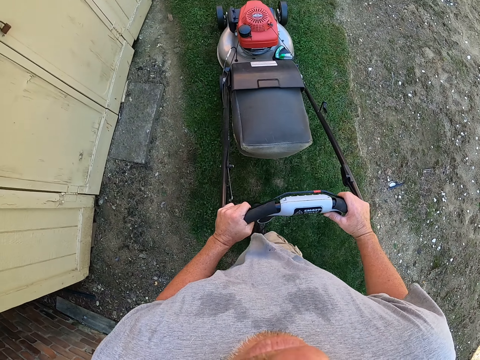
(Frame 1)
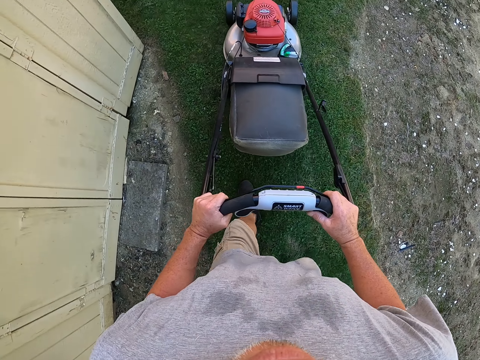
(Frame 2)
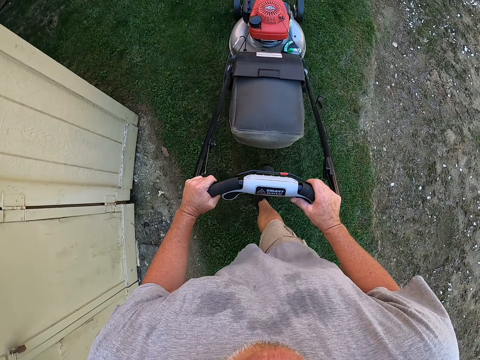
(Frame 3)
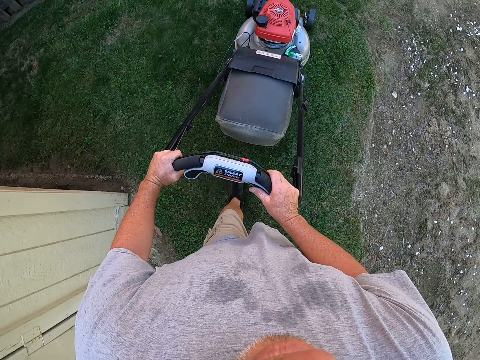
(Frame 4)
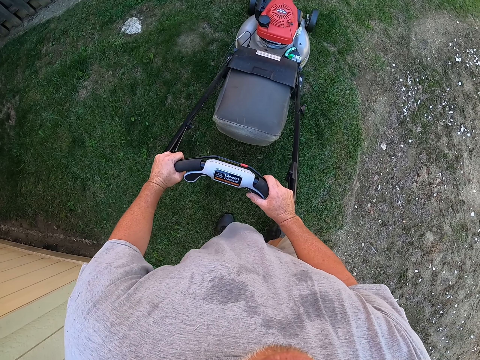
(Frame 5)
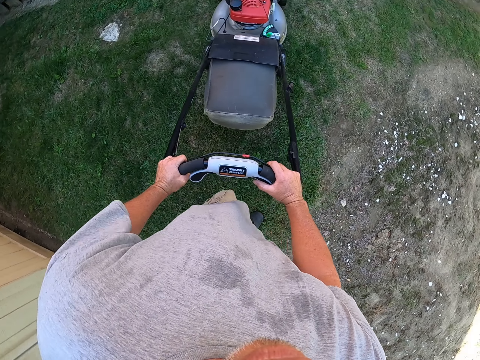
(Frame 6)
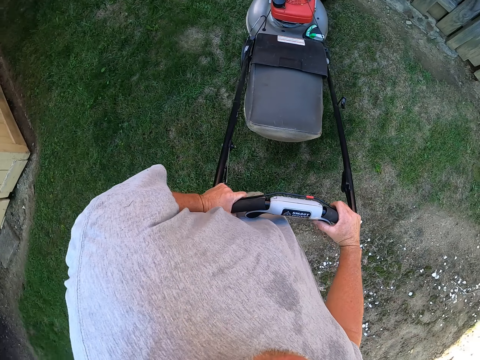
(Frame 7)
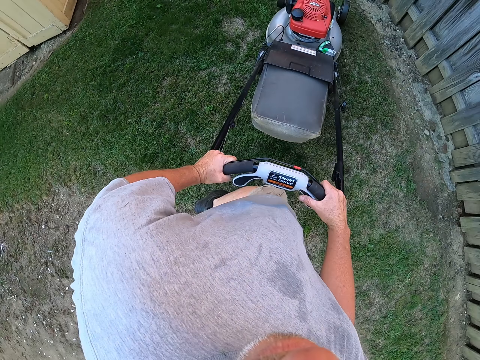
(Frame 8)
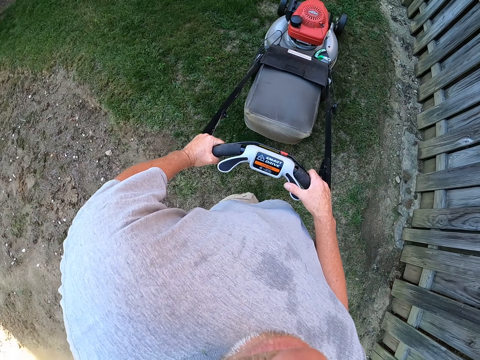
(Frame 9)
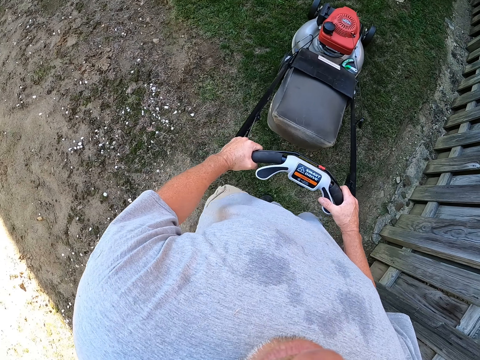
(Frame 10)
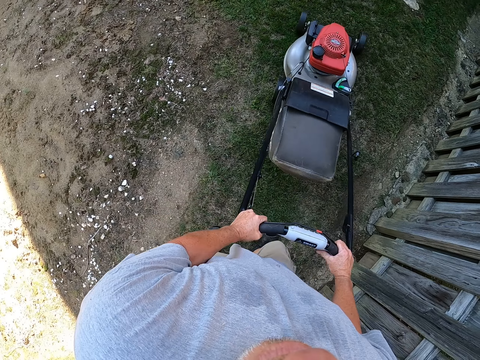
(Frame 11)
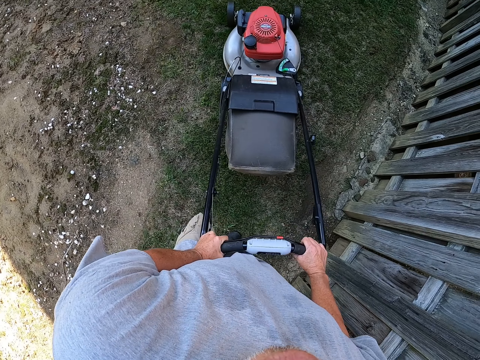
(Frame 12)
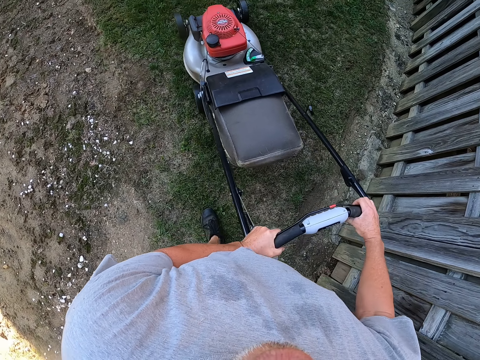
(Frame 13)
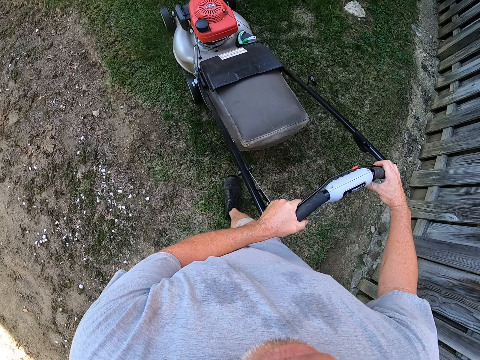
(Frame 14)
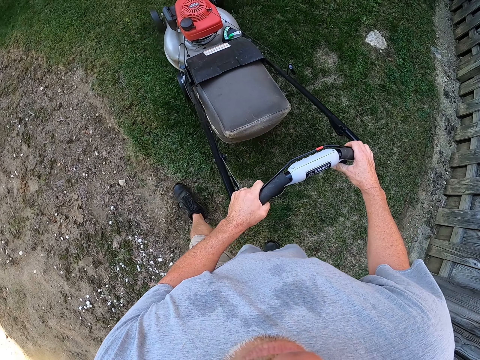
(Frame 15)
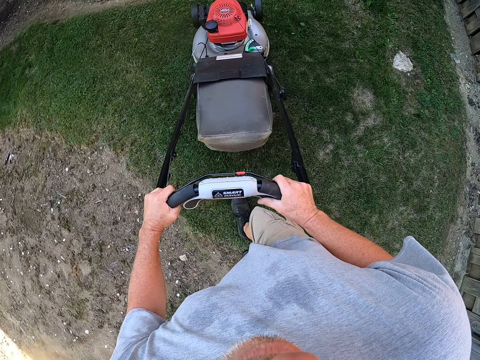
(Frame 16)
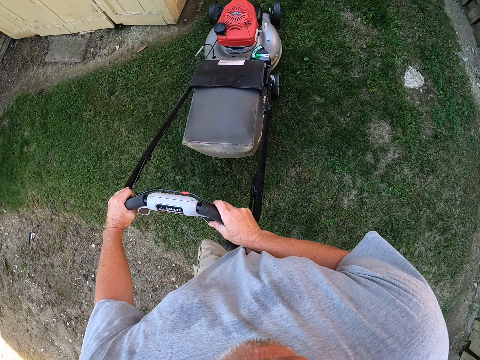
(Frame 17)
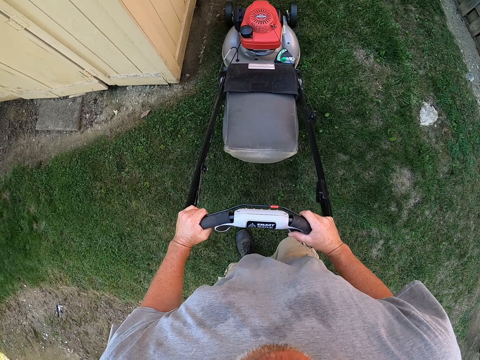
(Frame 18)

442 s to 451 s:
The camera wearer pulls the lawn mower. They cut grass with the lawn mower.

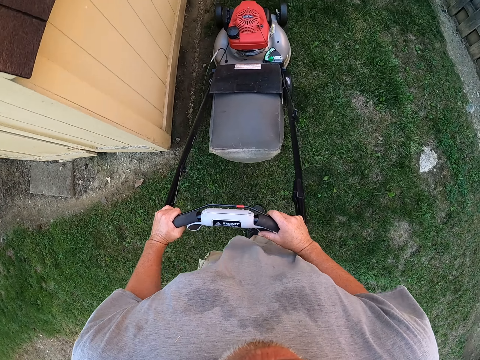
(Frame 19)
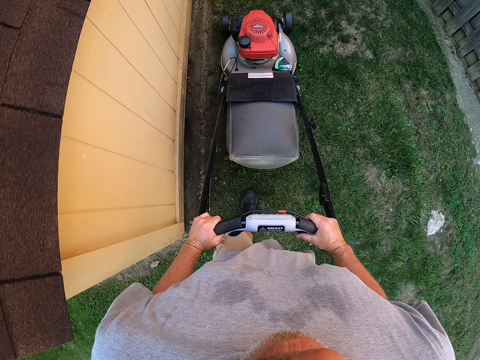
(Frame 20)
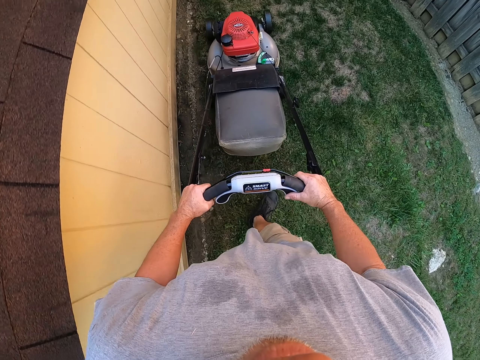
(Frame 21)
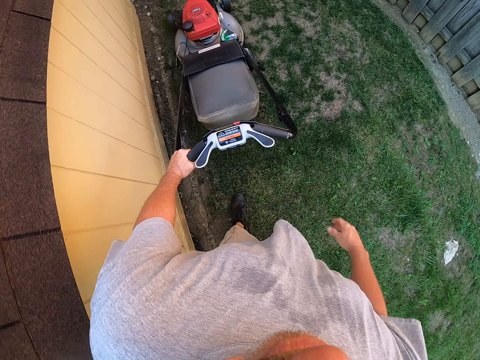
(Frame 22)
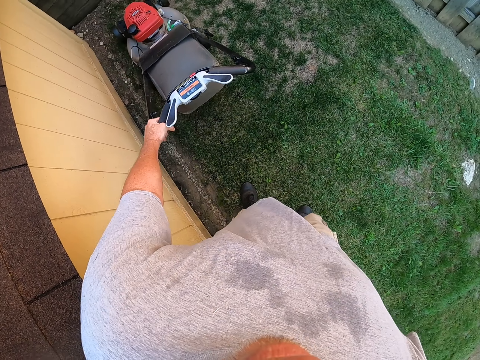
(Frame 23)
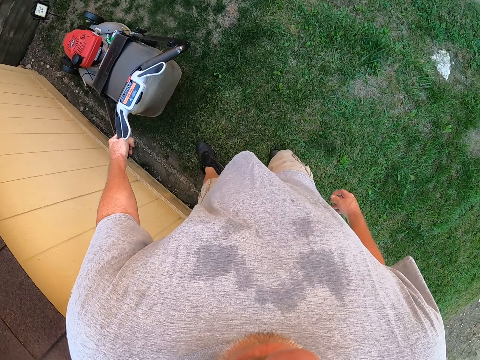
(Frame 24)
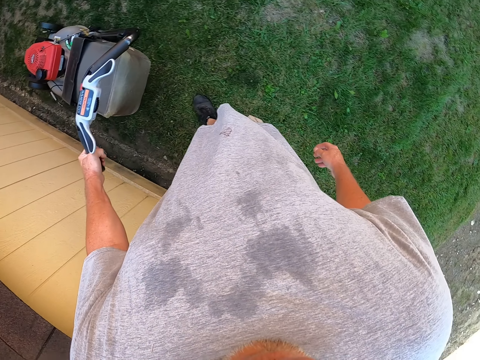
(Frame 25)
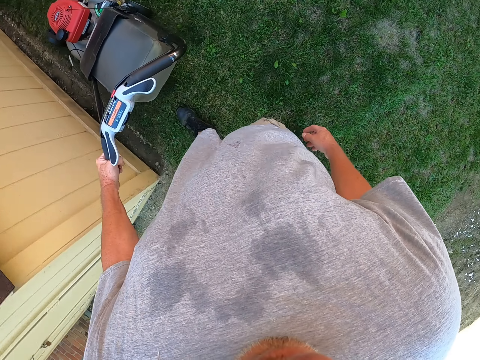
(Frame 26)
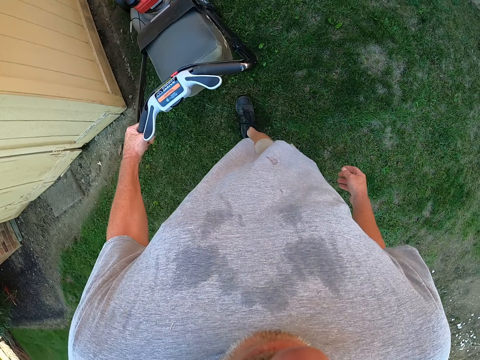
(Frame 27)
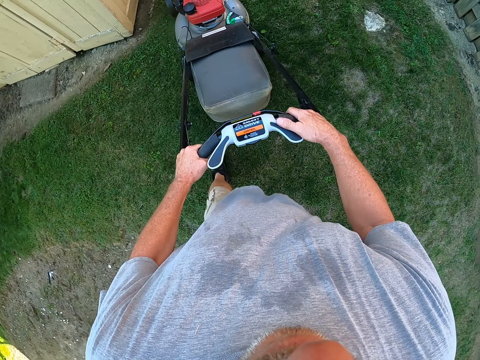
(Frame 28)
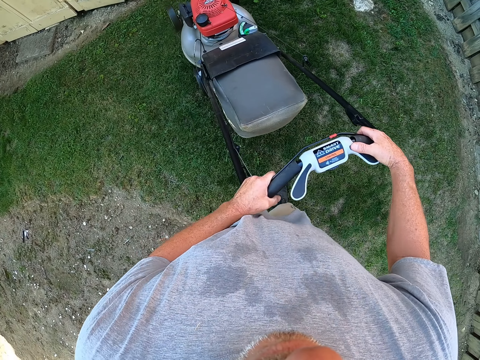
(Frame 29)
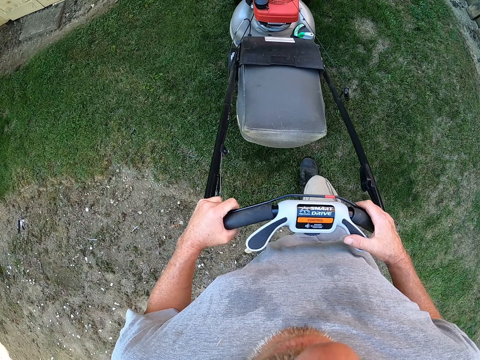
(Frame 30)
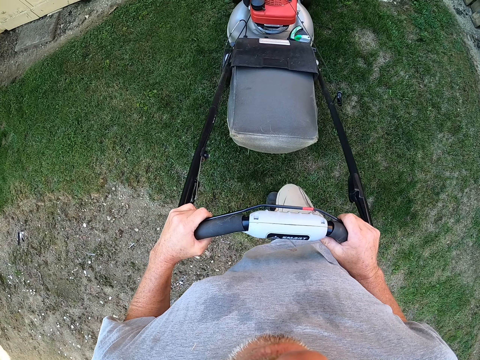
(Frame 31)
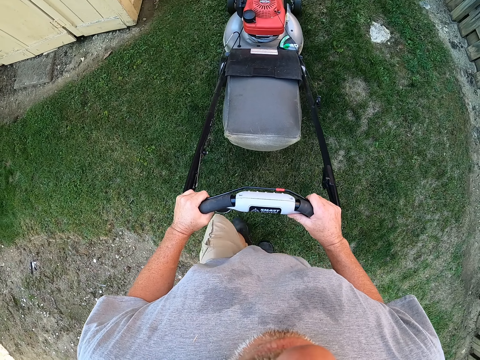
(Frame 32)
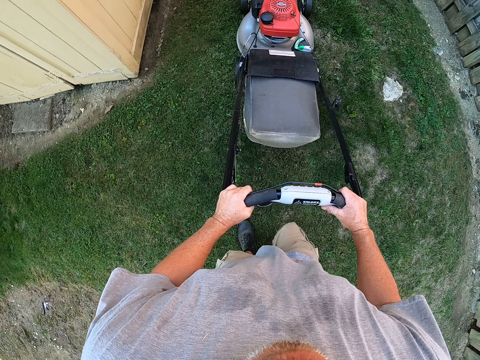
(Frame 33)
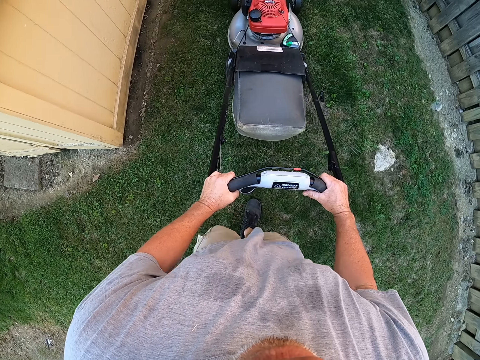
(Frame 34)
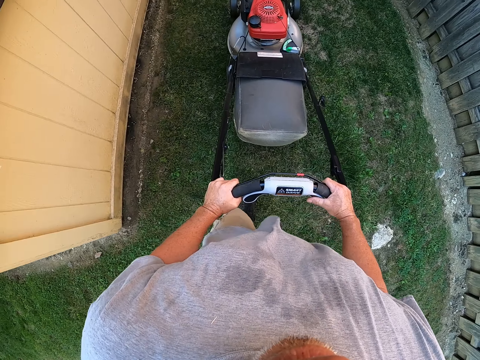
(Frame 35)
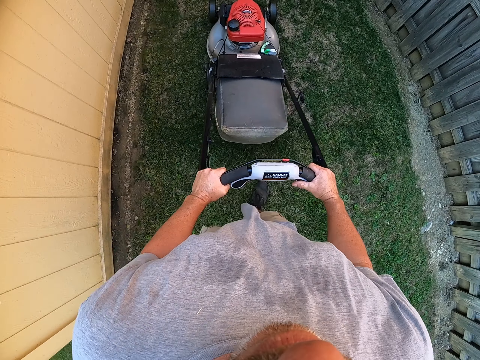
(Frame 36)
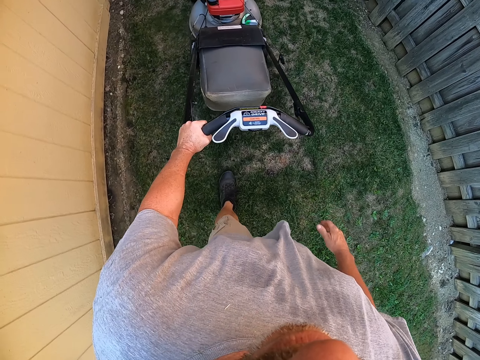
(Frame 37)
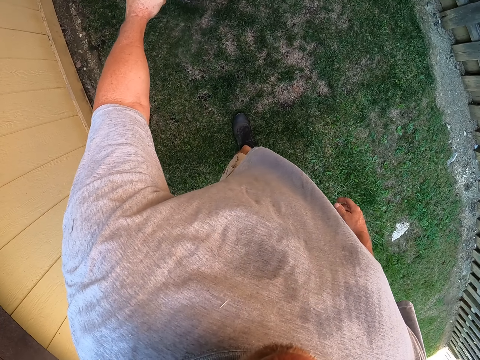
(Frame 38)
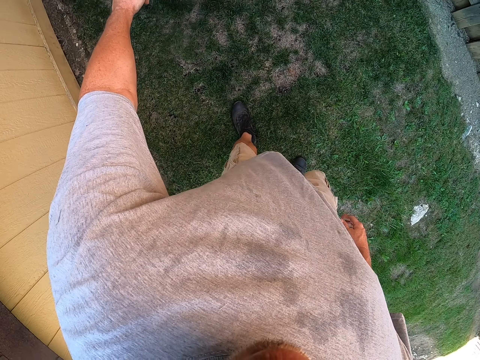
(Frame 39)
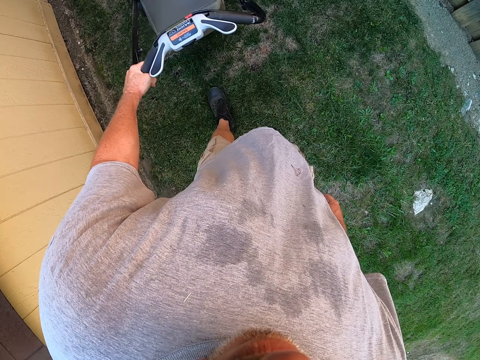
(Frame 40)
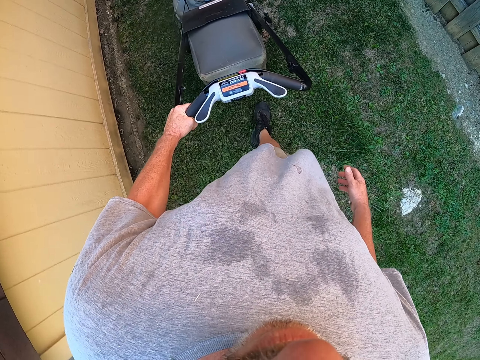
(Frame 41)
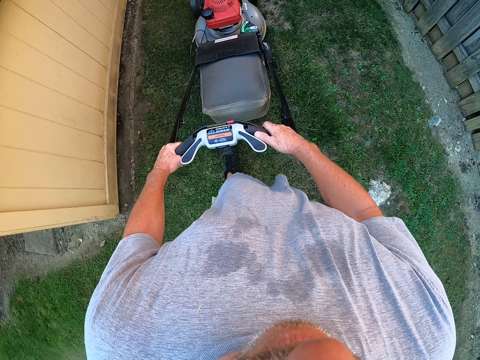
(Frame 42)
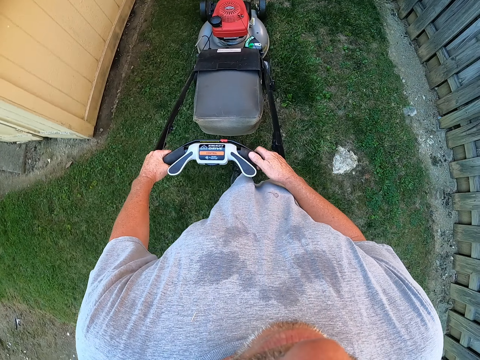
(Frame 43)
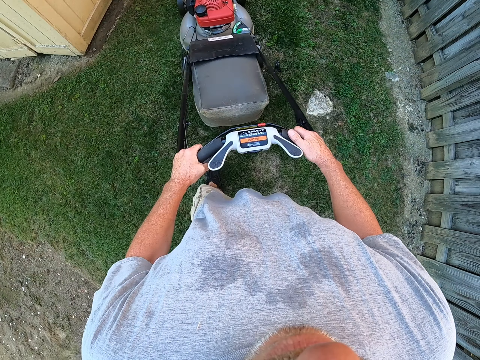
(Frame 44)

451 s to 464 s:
The camera wearer holds the lawn mower with one hand. They pull the lawn mower. They hold the lawn mower with both hands. They cut grass with the lawn mower. They hold the lawn mower with one hand. They pull the lawn mower. They hold the lawn mower with both hands.

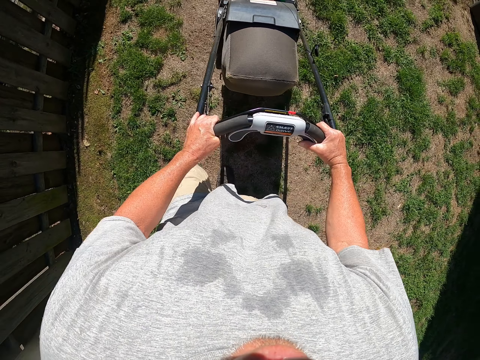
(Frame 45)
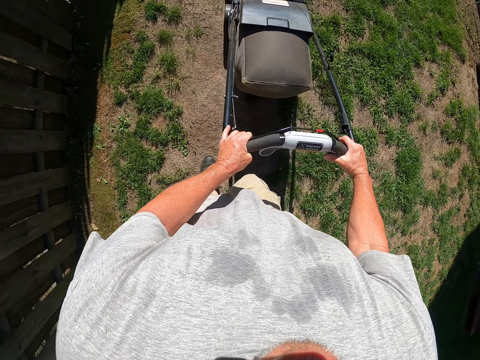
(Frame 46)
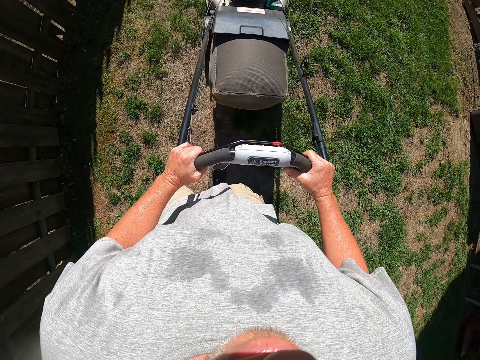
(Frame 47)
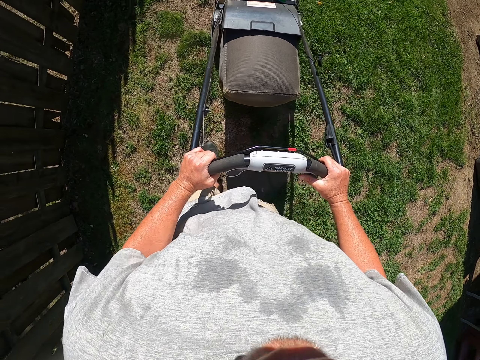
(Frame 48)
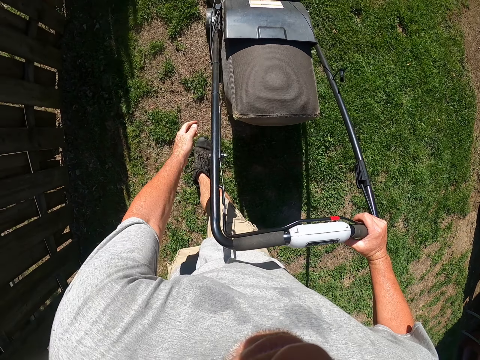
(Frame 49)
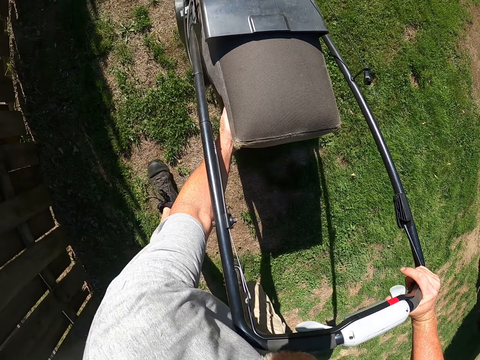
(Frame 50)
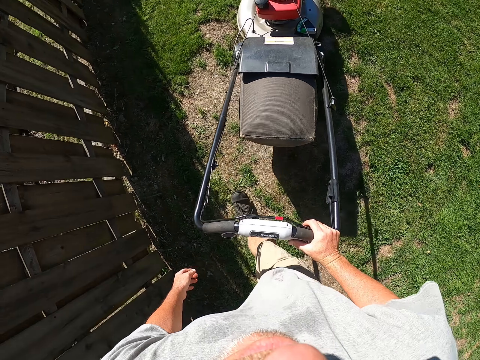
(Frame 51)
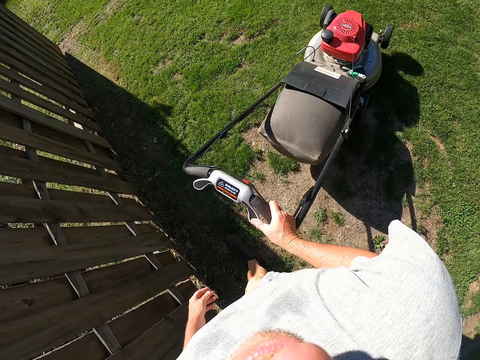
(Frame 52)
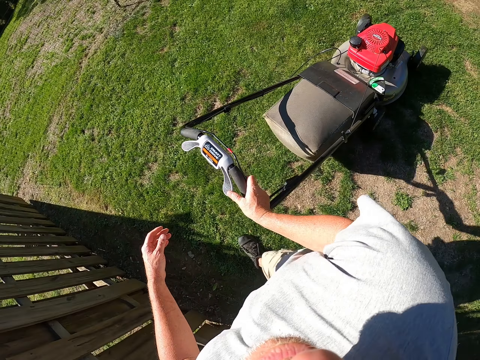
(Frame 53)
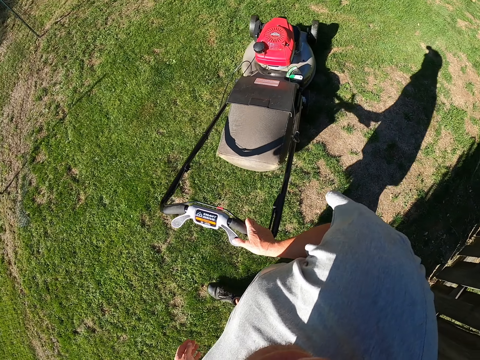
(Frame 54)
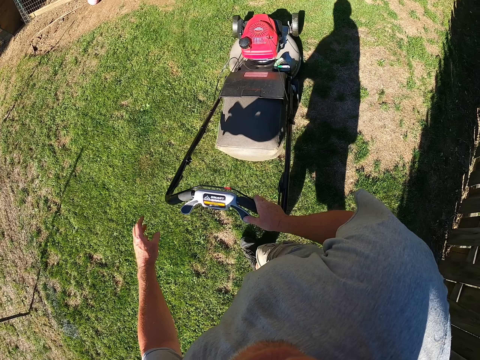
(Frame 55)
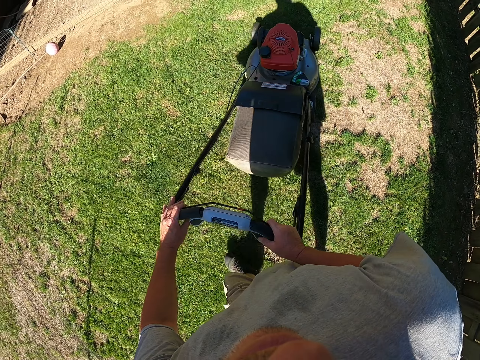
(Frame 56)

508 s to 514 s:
The camera wearer holds the lawn mower with one hand. They touch the grass catcher bag. They hold the lawn mower with both hands.
